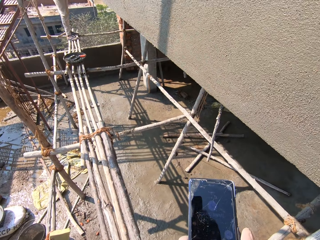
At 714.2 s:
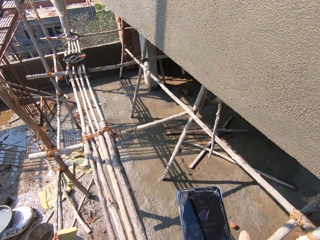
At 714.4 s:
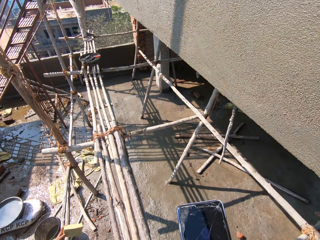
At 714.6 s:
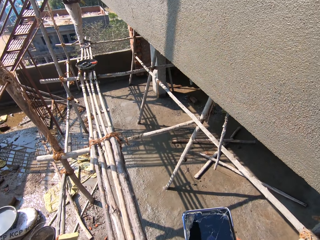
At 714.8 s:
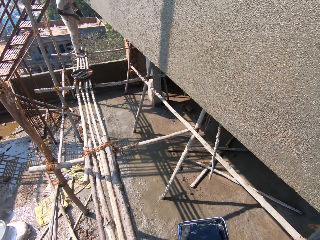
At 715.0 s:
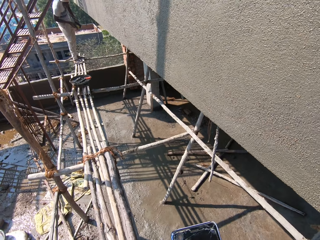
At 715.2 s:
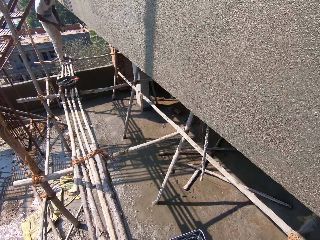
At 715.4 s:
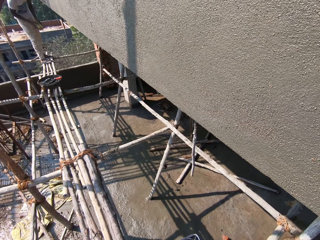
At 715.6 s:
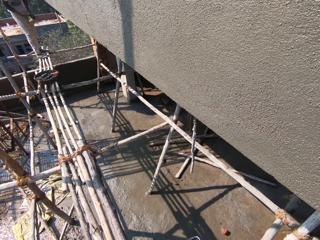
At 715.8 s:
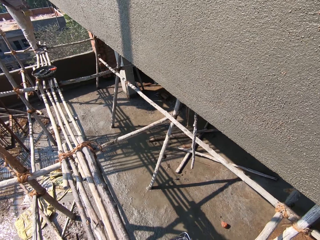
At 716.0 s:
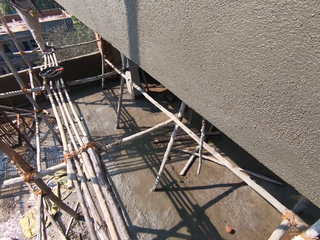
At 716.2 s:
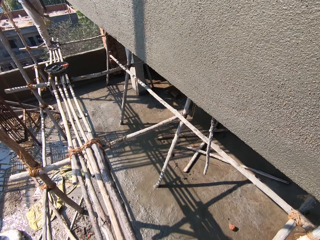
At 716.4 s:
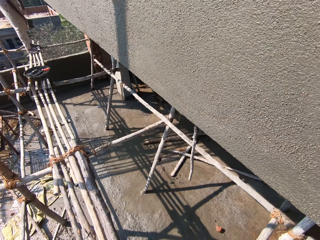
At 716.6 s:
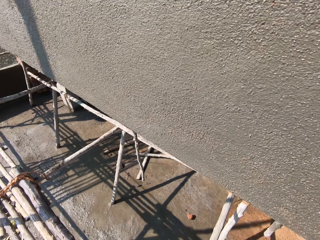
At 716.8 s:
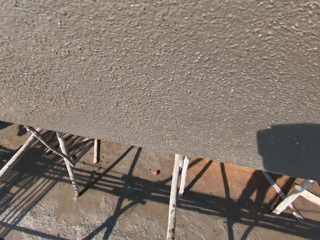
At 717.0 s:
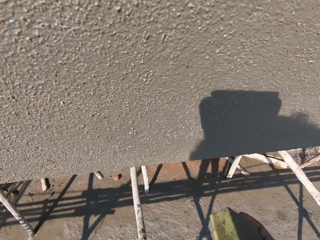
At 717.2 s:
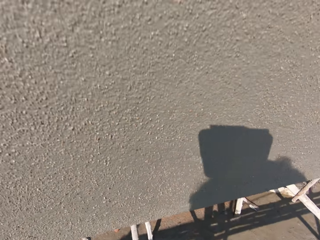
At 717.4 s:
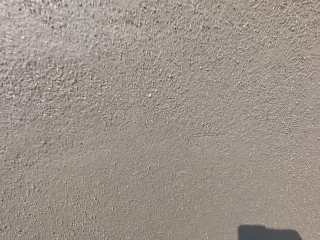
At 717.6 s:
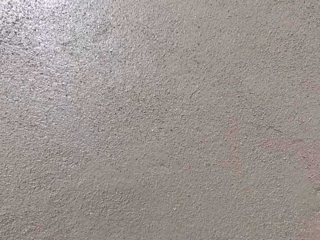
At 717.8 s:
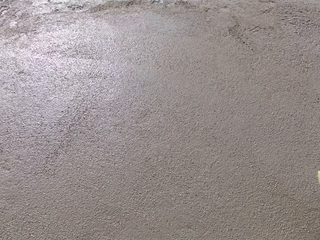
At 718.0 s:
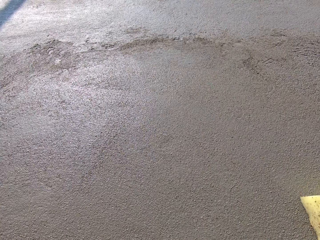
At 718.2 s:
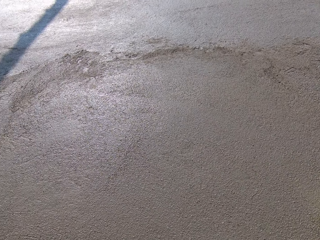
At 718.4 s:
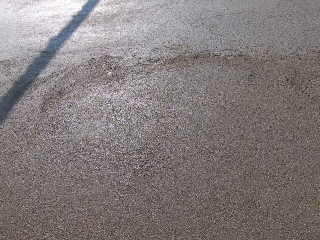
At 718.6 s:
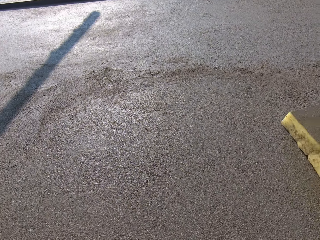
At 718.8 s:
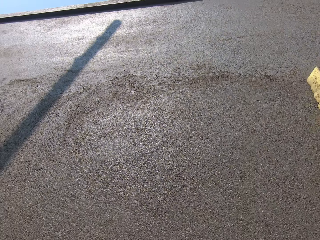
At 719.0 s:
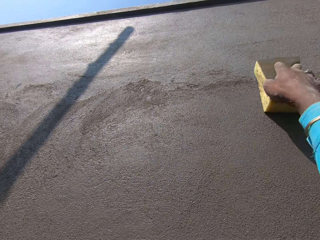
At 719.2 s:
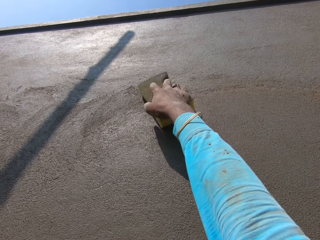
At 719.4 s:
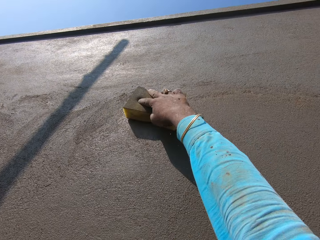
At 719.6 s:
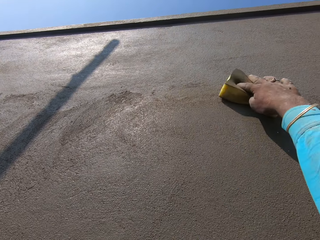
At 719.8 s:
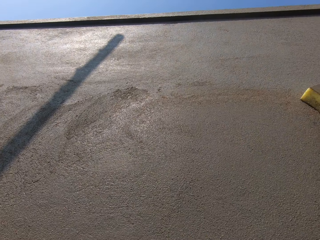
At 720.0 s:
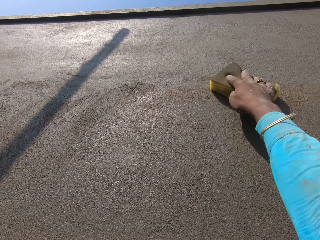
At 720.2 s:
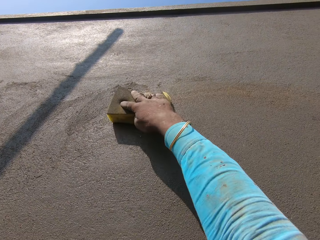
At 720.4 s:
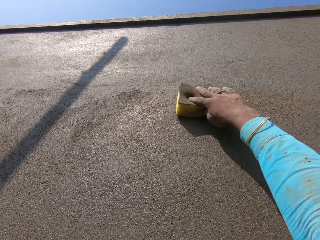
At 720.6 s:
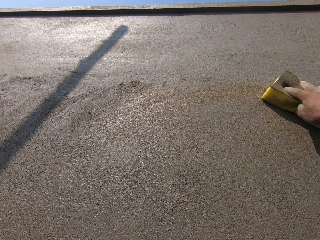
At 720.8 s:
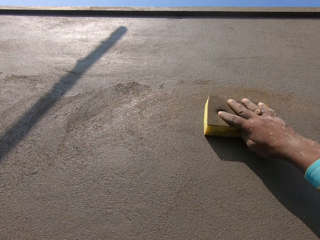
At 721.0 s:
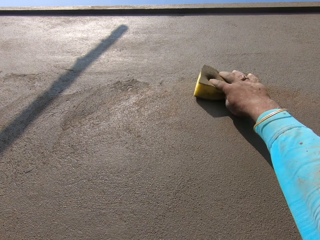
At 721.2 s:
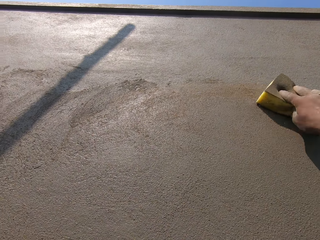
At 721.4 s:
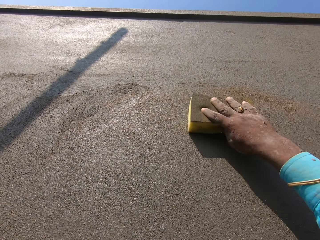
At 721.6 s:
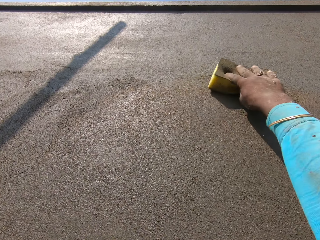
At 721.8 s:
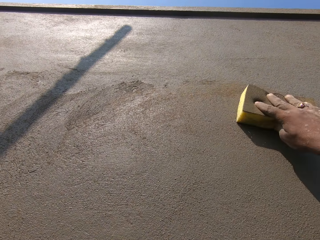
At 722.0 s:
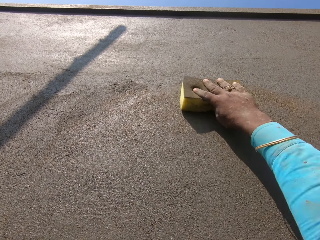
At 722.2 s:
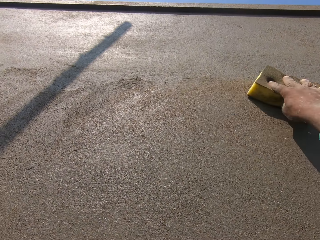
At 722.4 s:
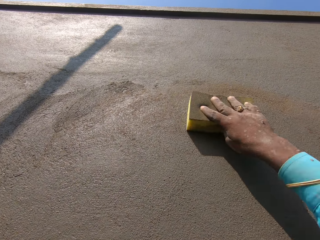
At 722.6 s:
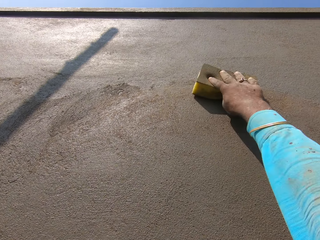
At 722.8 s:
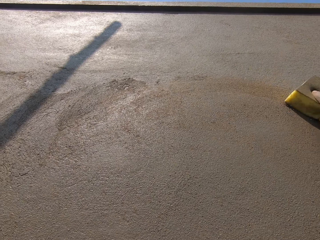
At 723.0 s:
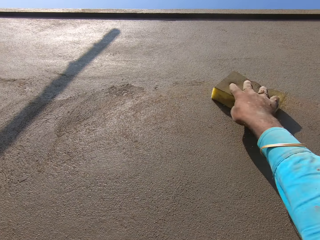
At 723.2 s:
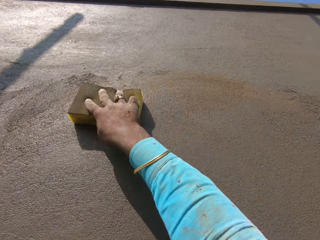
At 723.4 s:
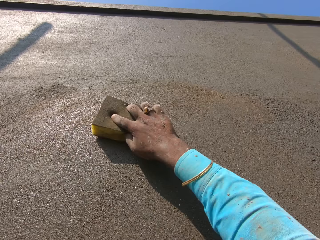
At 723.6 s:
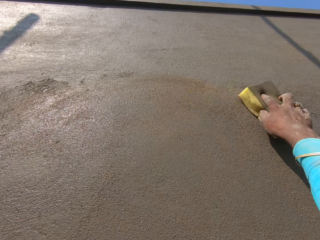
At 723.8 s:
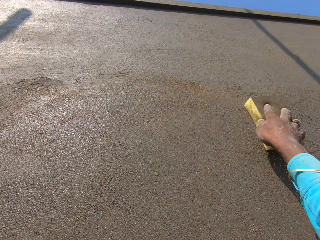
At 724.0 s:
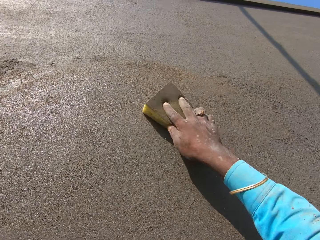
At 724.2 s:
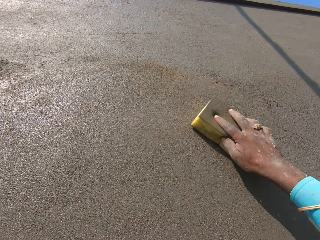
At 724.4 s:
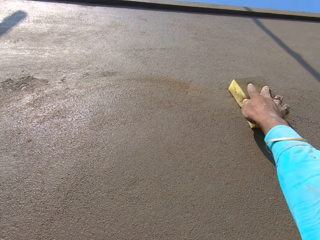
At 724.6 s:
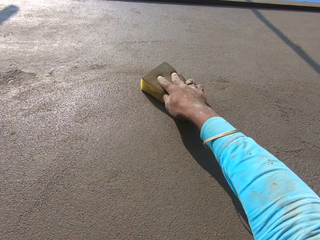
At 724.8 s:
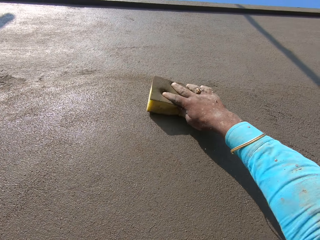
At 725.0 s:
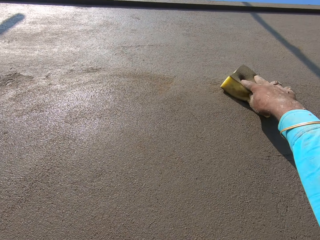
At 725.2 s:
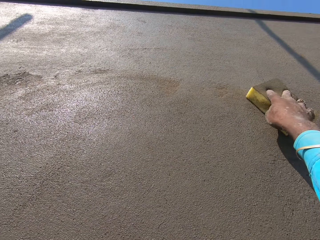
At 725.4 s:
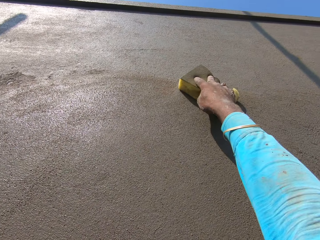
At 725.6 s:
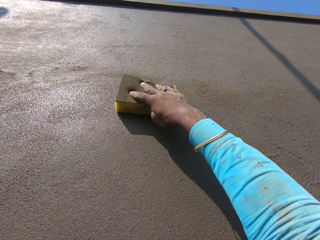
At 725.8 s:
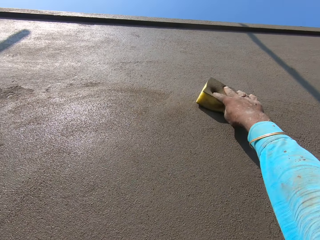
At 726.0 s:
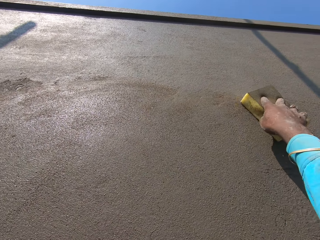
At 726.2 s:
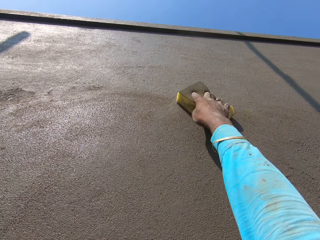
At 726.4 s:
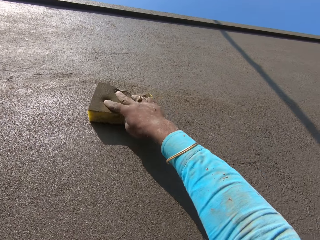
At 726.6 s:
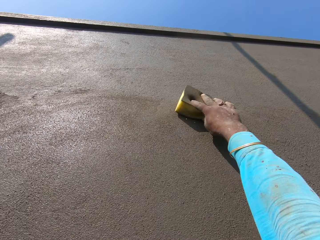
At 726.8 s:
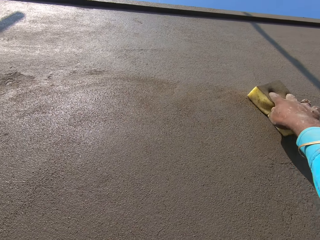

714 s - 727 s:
The camera wearer looks at the phone. They interact with a person. They look around. They wipe the wall with the sponge. They interact with the person. They wipe the wall with the sponge.

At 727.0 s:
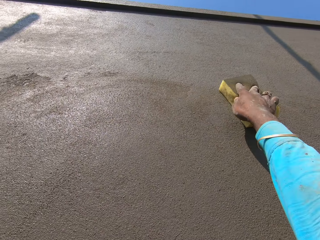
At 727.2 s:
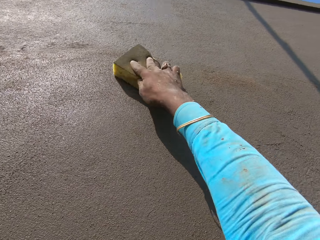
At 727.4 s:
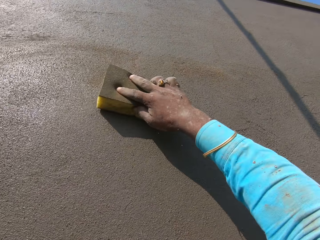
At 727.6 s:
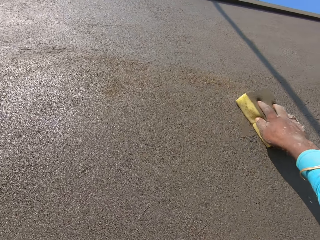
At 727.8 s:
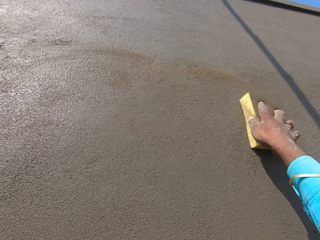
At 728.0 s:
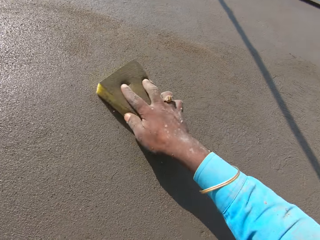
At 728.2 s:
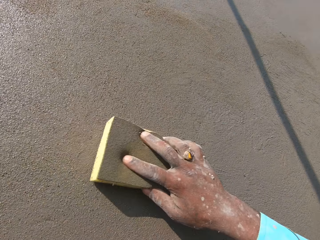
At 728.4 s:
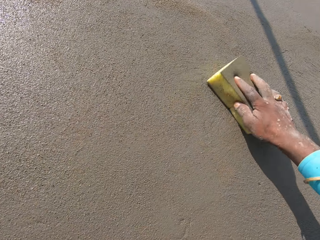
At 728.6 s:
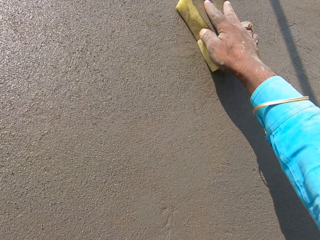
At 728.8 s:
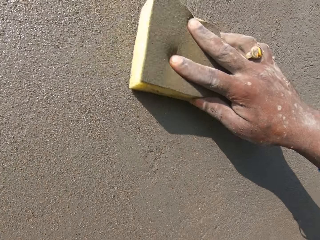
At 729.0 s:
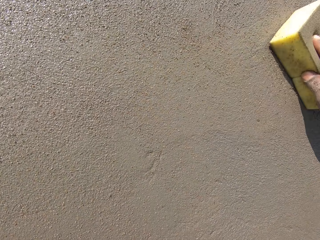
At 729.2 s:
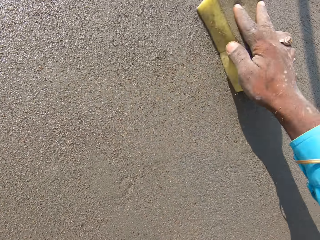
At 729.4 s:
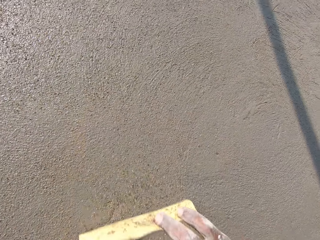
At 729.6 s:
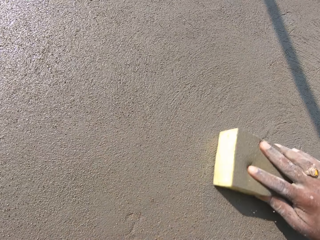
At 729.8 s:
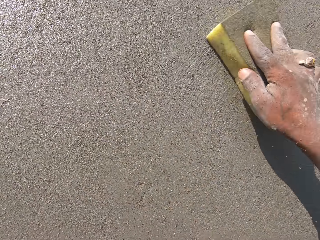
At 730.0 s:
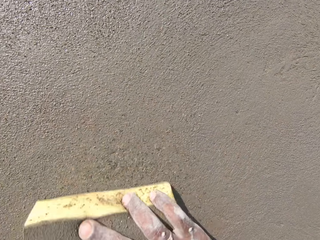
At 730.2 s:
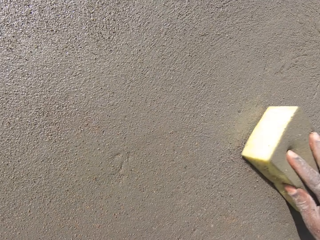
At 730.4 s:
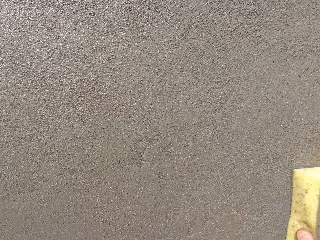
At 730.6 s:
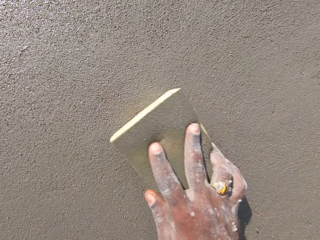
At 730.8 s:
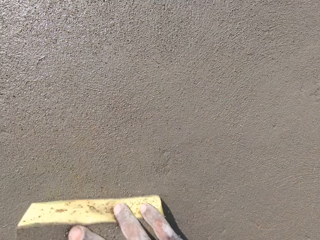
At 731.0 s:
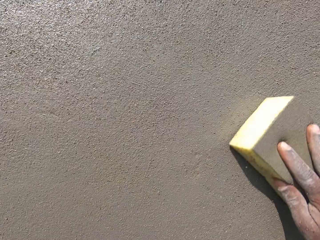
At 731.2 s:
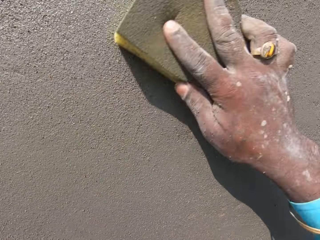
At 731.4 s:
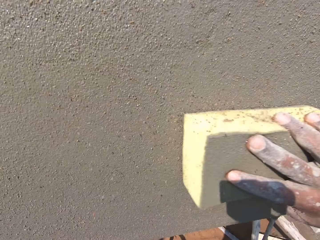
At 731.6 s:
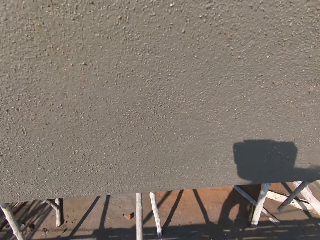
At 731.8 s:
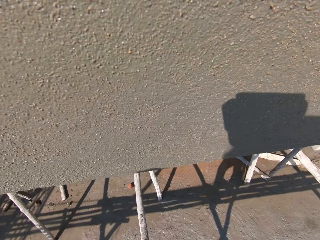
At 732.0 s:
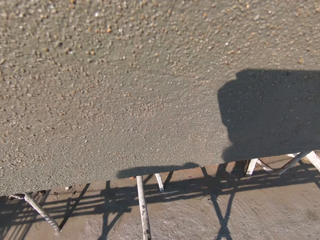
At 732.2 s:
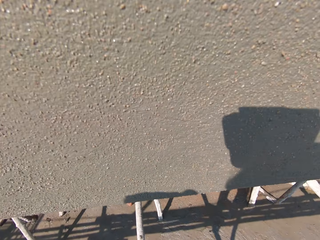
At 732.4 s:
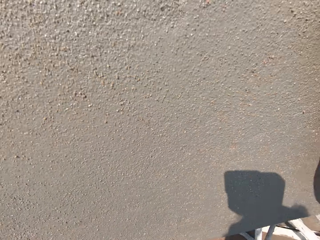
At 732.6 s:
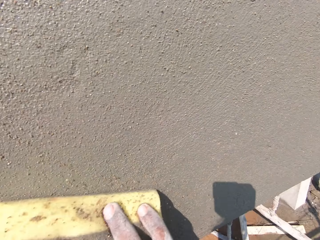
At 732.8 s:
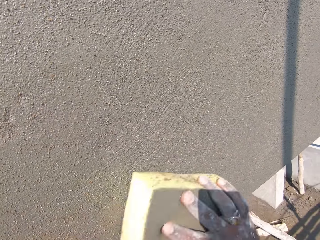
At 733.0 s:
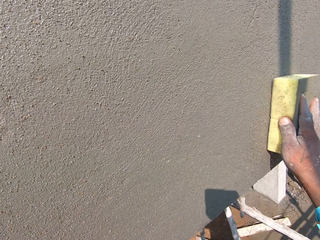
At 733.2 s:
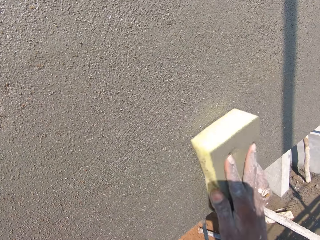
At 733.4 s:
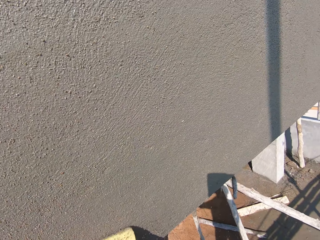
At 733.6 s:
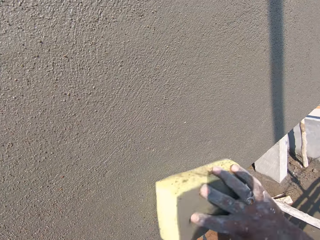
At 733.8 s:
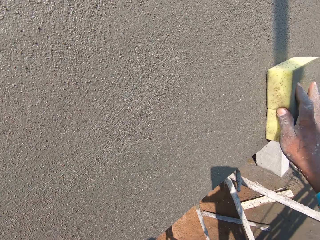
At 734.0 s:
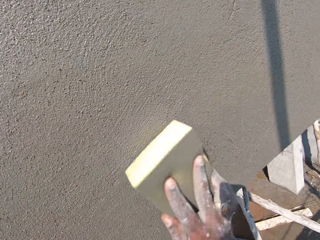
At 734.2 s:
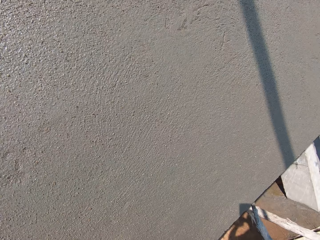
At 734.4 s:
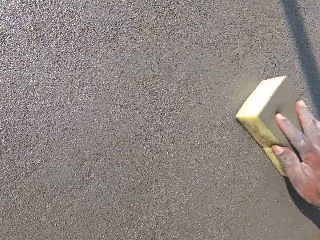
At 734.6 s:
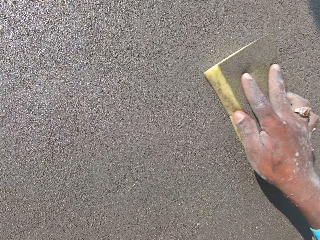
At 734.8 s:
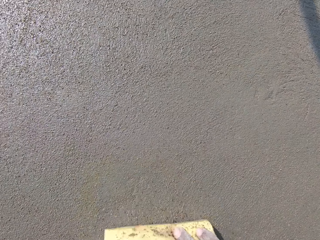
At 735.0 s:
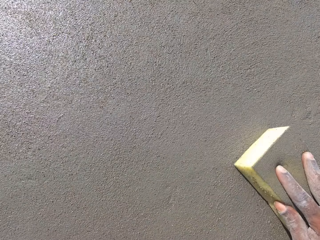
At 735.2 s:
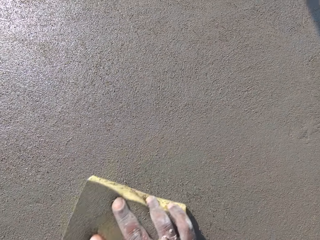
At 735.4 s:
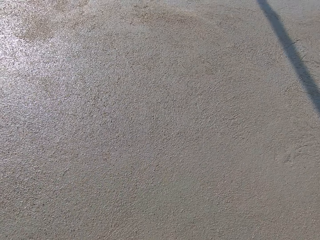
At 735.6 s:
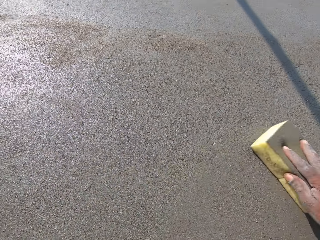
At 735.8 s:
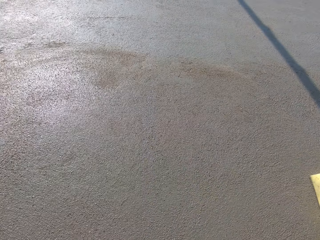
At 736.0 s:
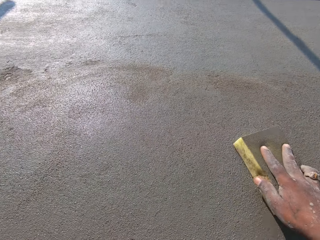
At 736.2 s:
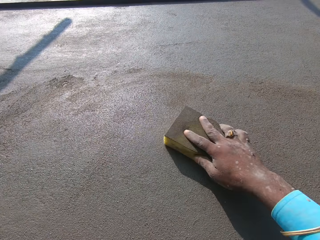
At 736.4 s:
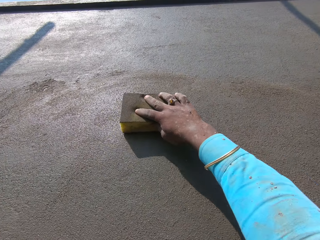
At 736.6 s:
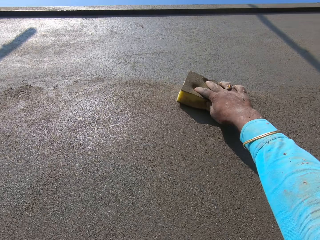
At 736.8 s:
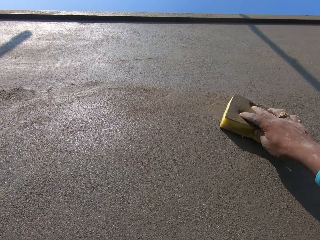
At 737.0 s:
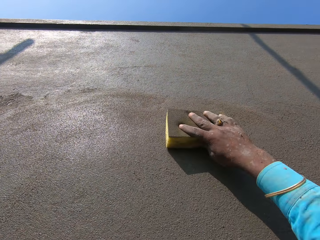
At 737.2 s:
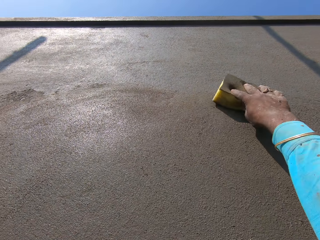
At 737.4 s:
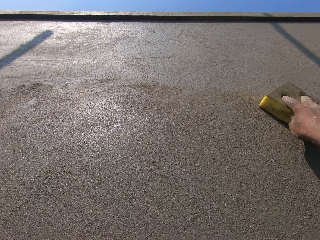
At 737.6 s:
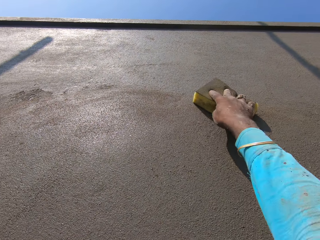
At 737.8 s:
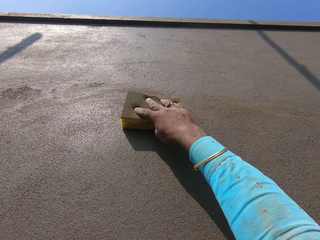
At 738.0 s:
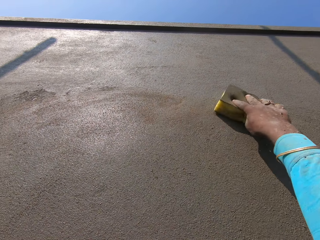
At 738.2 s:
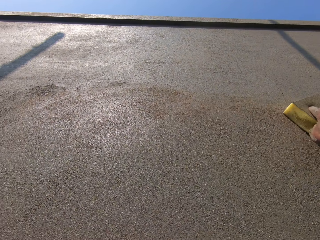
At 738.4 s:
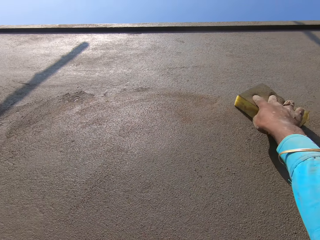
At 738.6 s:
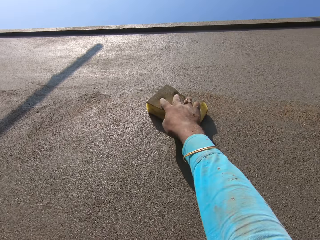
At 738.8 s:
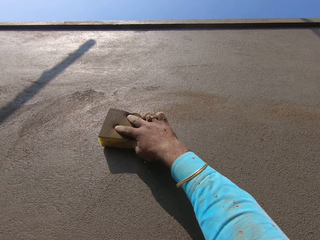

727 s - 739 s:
The camera wearer spits saliva. They wipe the wall with the sponge.
